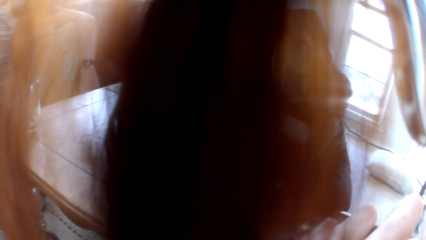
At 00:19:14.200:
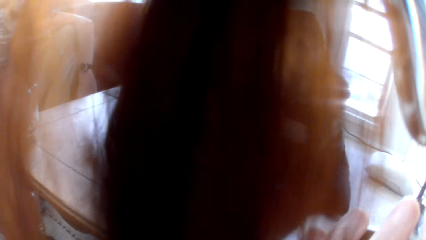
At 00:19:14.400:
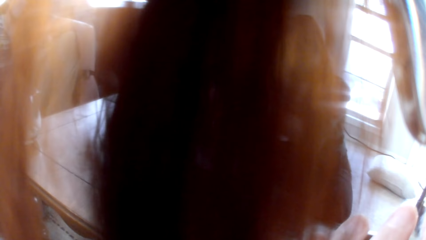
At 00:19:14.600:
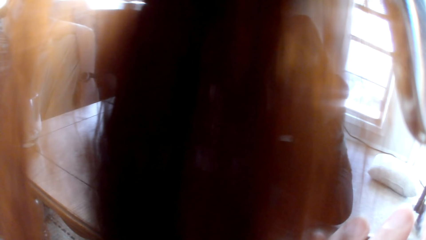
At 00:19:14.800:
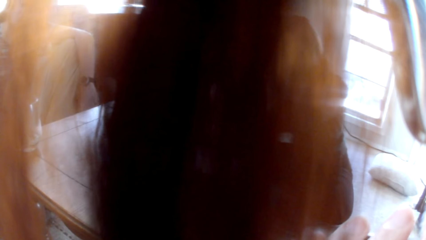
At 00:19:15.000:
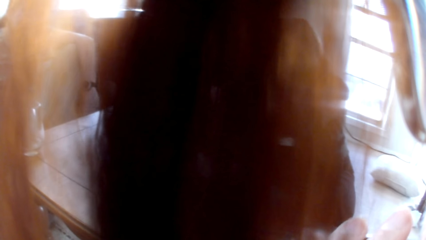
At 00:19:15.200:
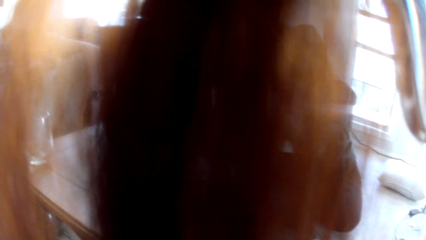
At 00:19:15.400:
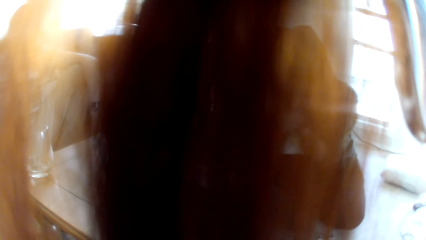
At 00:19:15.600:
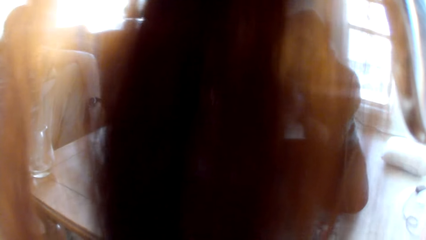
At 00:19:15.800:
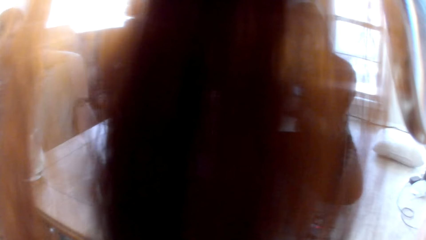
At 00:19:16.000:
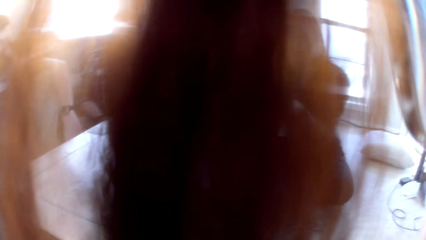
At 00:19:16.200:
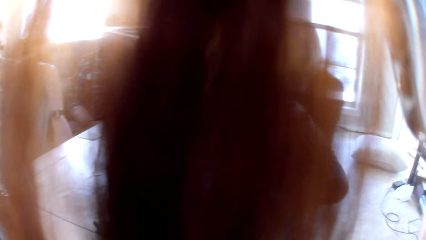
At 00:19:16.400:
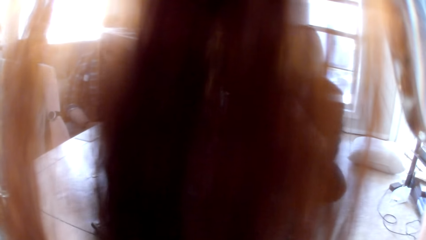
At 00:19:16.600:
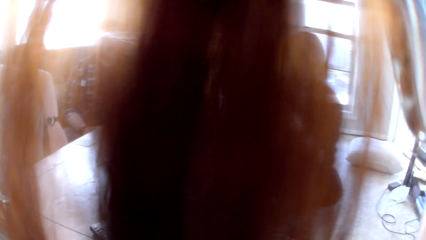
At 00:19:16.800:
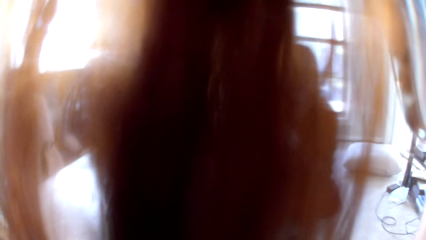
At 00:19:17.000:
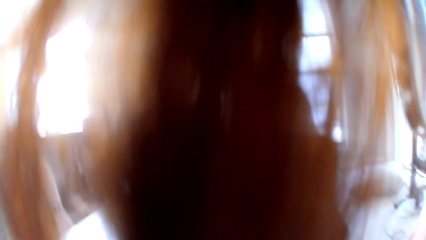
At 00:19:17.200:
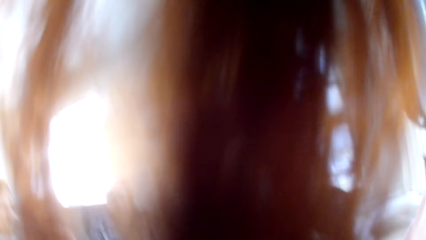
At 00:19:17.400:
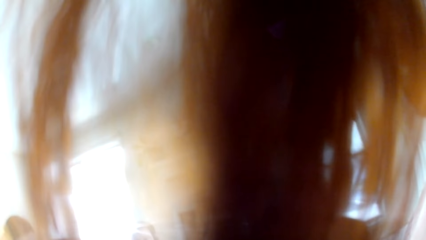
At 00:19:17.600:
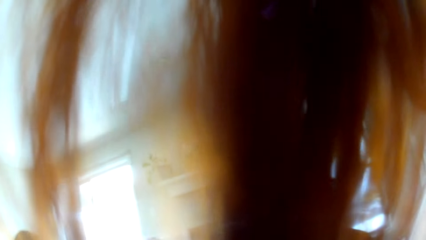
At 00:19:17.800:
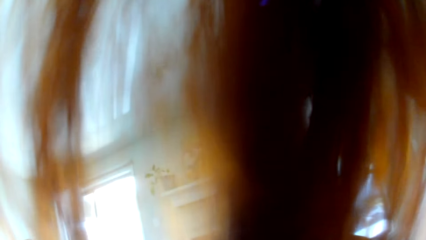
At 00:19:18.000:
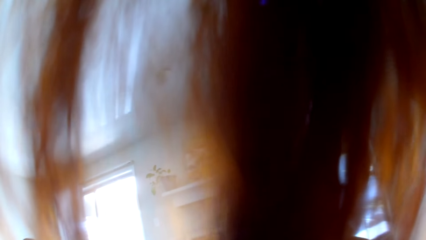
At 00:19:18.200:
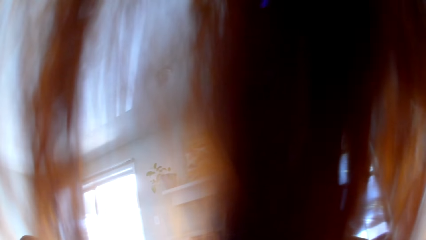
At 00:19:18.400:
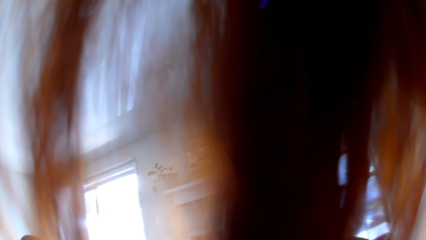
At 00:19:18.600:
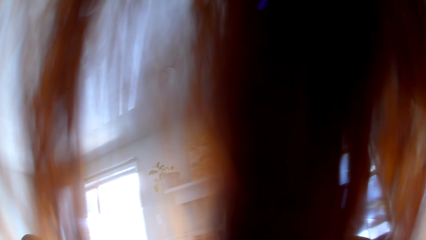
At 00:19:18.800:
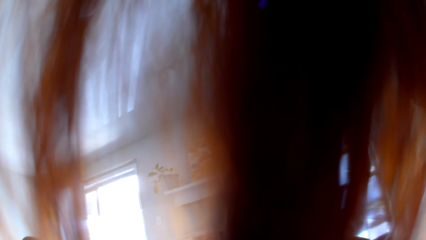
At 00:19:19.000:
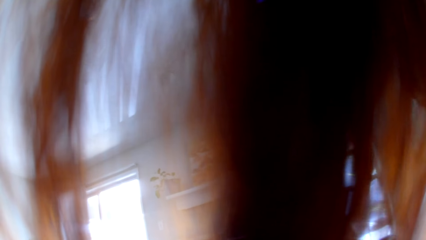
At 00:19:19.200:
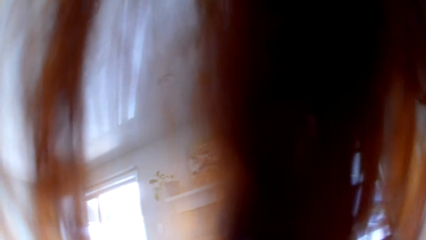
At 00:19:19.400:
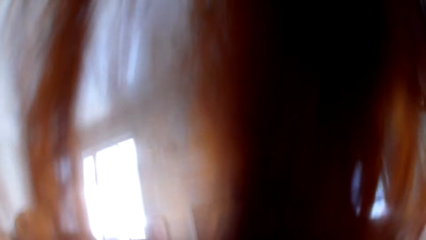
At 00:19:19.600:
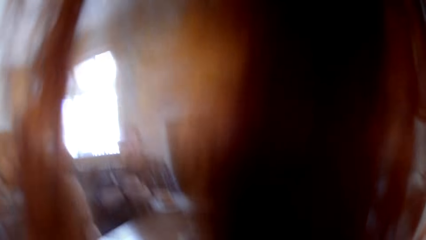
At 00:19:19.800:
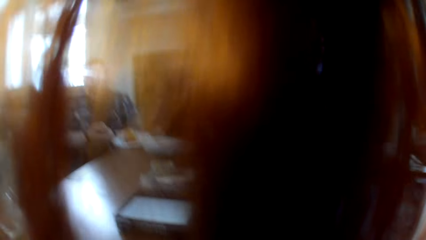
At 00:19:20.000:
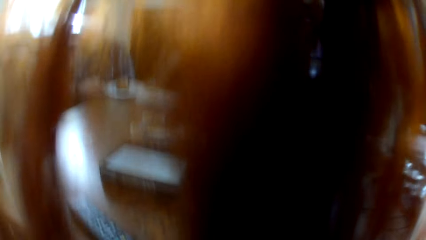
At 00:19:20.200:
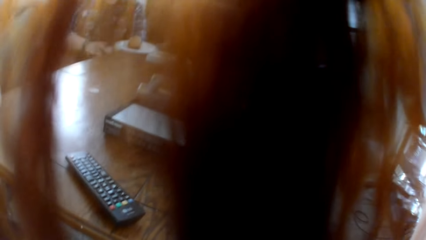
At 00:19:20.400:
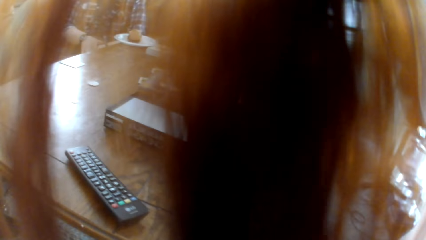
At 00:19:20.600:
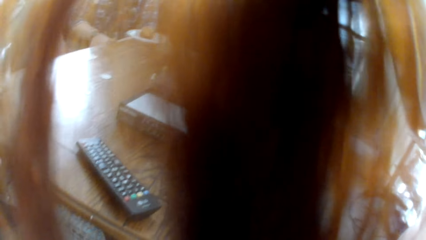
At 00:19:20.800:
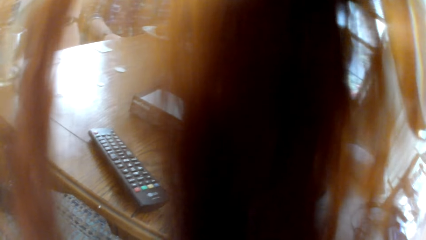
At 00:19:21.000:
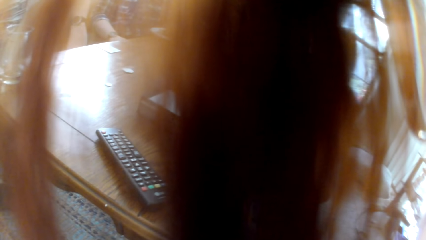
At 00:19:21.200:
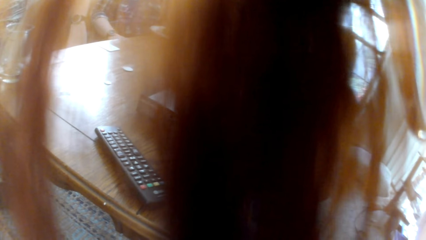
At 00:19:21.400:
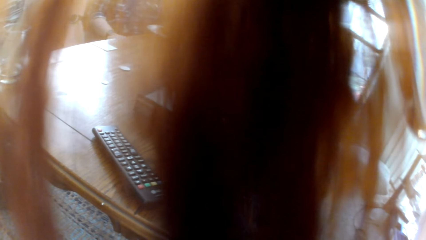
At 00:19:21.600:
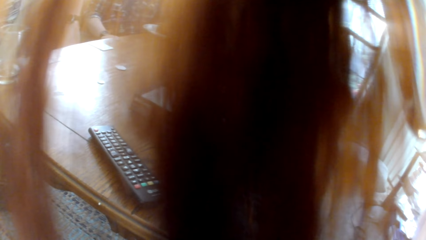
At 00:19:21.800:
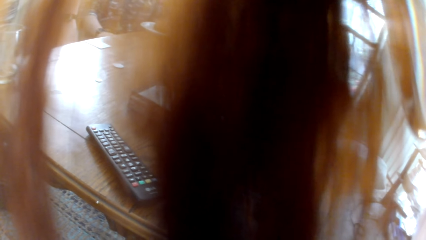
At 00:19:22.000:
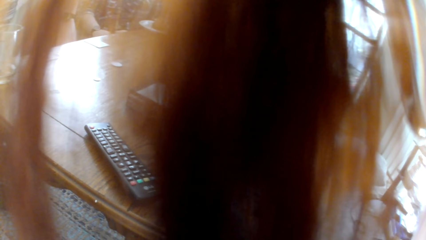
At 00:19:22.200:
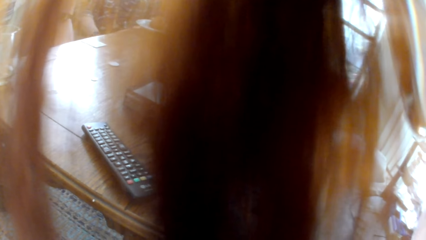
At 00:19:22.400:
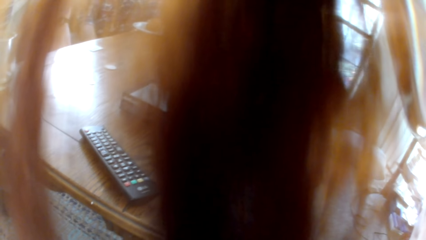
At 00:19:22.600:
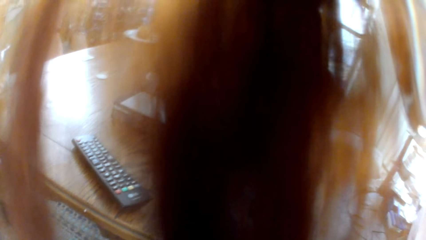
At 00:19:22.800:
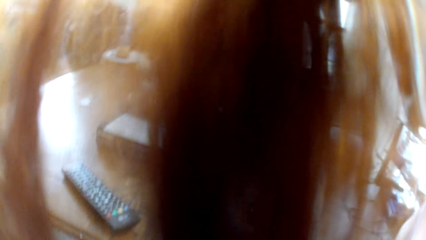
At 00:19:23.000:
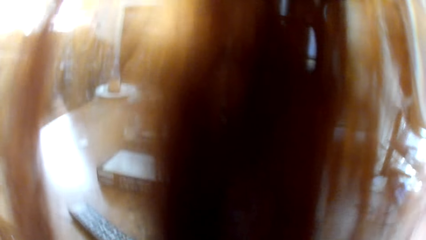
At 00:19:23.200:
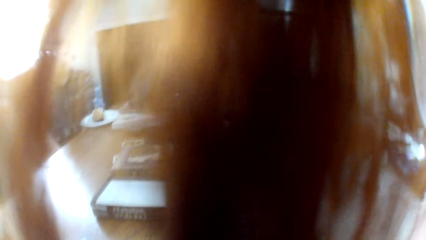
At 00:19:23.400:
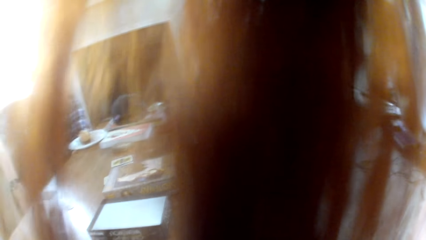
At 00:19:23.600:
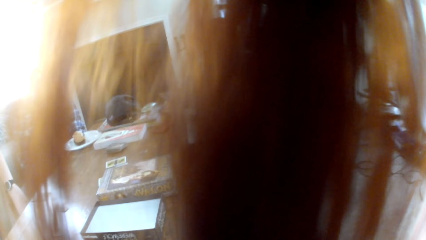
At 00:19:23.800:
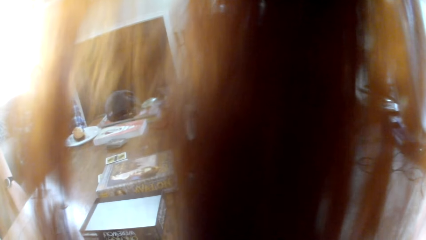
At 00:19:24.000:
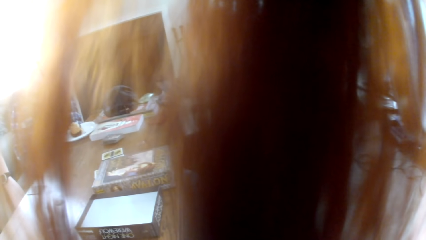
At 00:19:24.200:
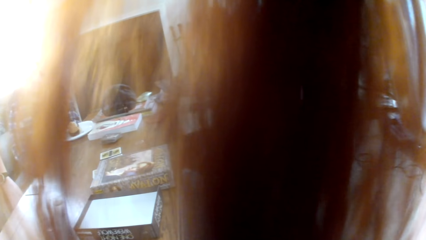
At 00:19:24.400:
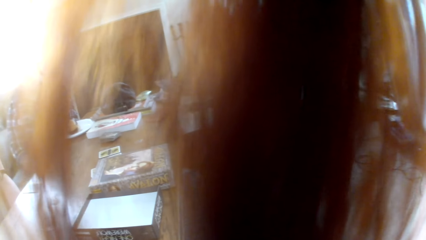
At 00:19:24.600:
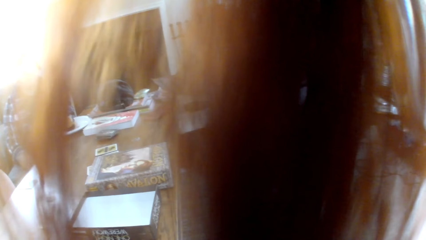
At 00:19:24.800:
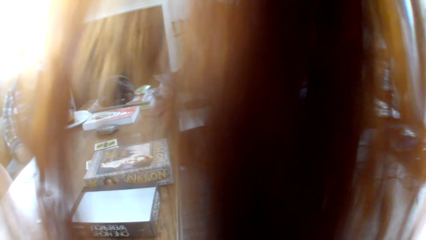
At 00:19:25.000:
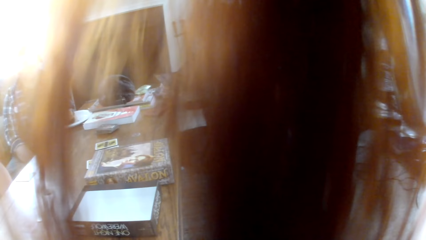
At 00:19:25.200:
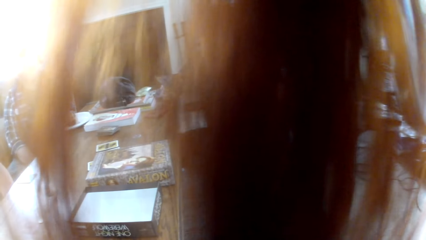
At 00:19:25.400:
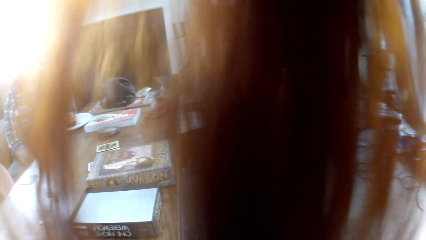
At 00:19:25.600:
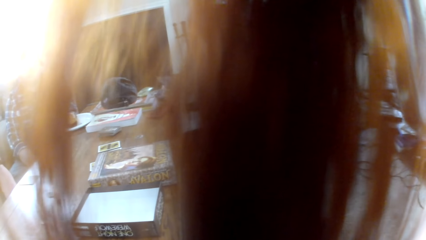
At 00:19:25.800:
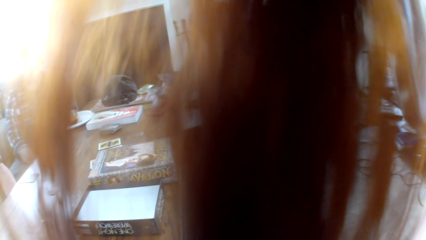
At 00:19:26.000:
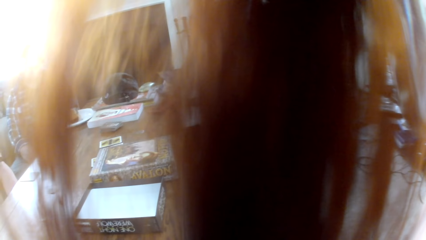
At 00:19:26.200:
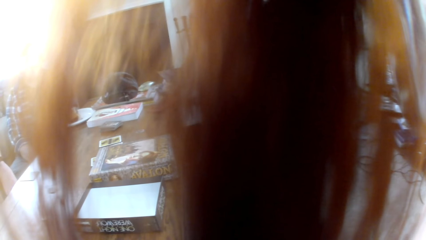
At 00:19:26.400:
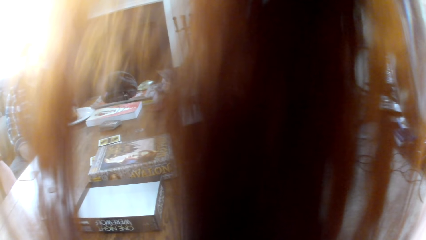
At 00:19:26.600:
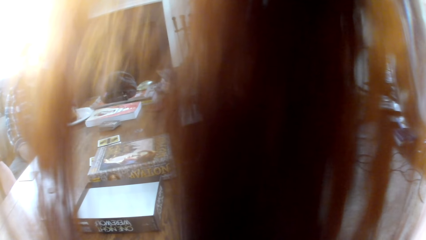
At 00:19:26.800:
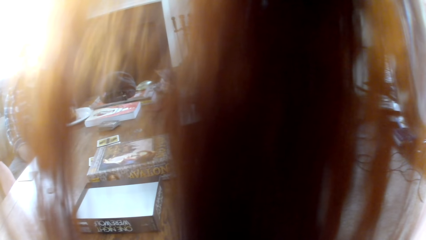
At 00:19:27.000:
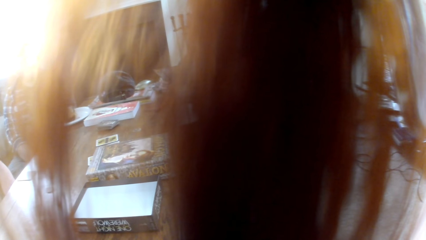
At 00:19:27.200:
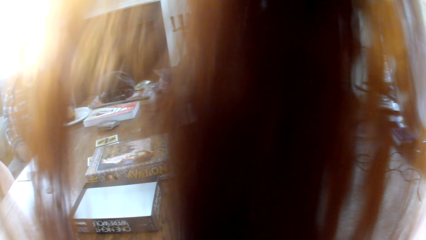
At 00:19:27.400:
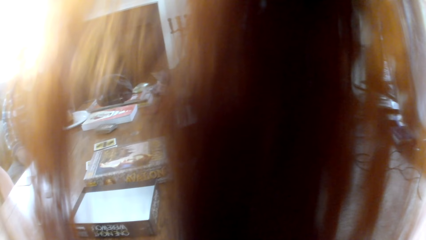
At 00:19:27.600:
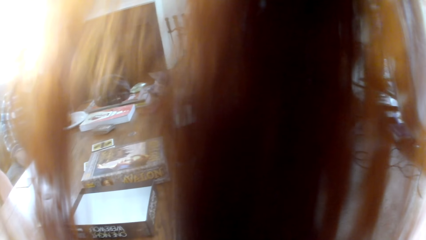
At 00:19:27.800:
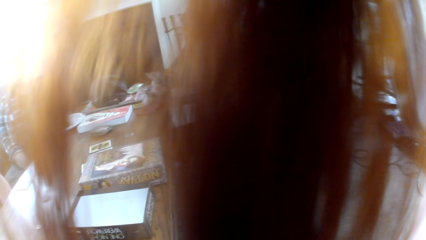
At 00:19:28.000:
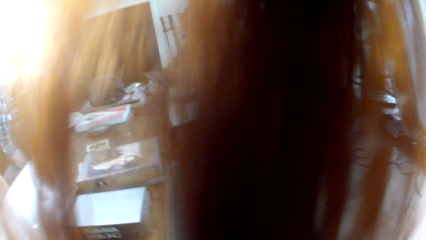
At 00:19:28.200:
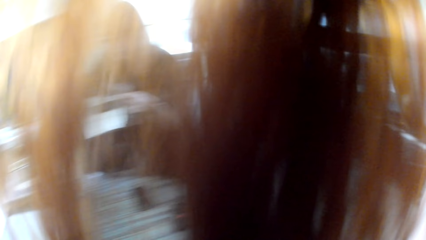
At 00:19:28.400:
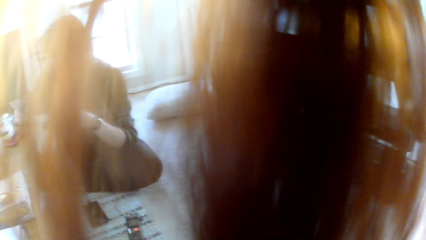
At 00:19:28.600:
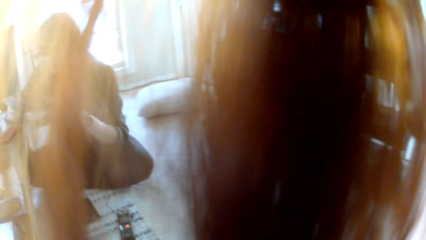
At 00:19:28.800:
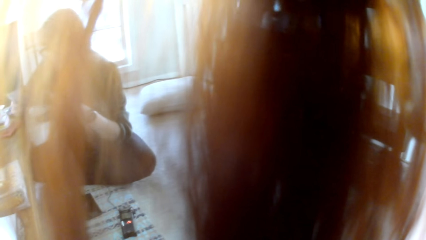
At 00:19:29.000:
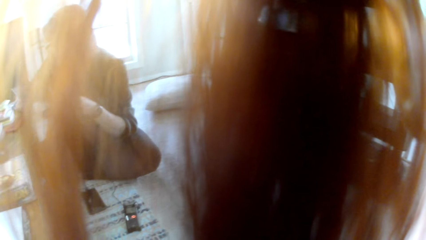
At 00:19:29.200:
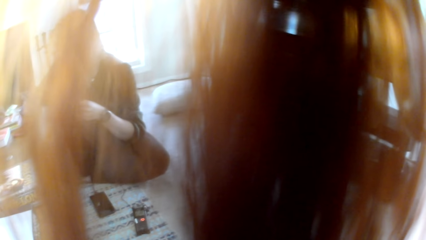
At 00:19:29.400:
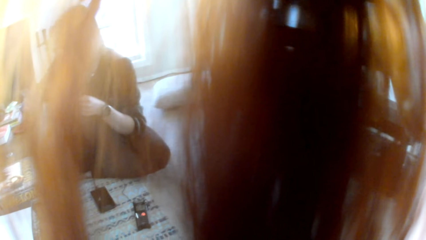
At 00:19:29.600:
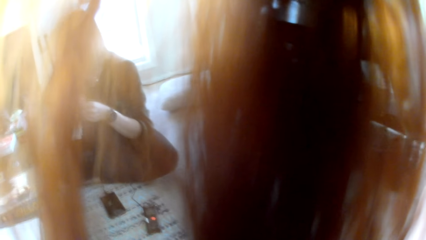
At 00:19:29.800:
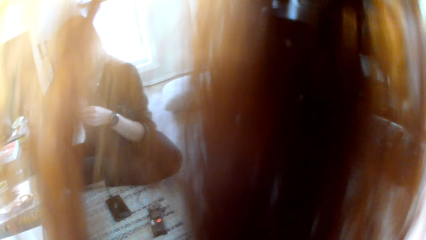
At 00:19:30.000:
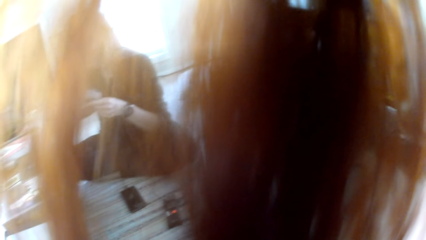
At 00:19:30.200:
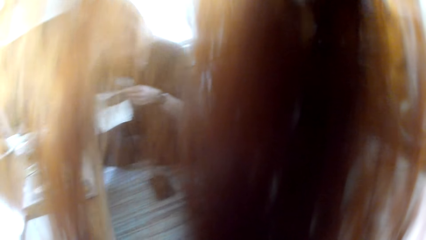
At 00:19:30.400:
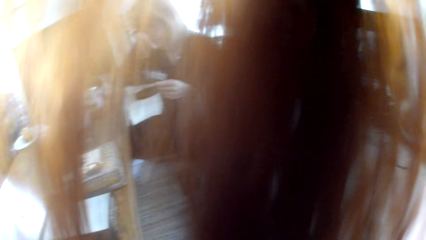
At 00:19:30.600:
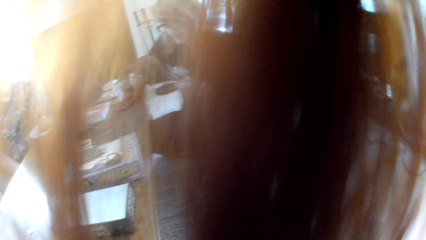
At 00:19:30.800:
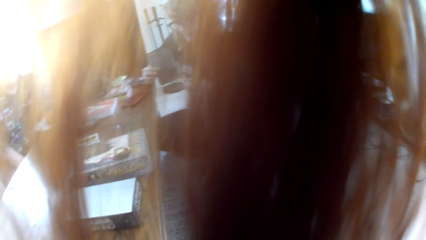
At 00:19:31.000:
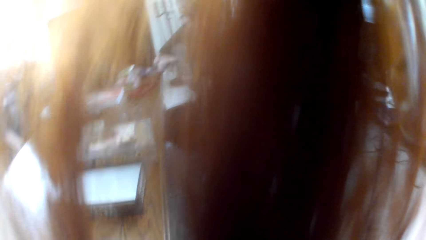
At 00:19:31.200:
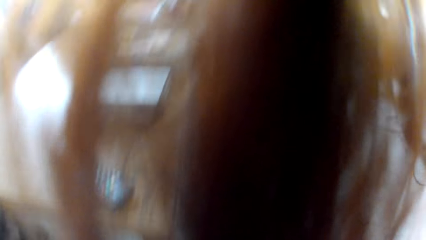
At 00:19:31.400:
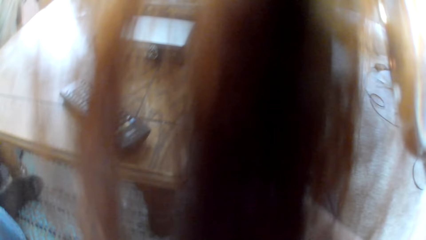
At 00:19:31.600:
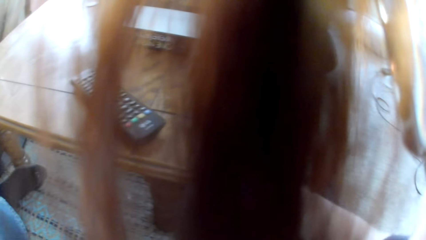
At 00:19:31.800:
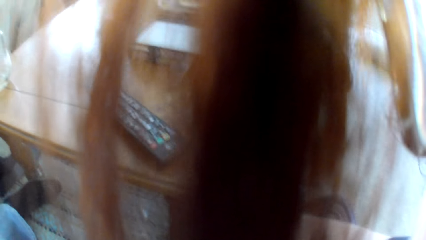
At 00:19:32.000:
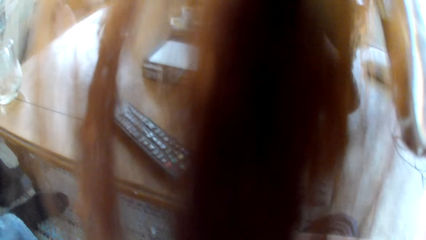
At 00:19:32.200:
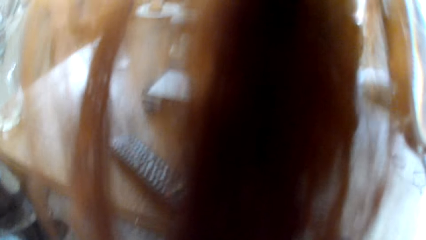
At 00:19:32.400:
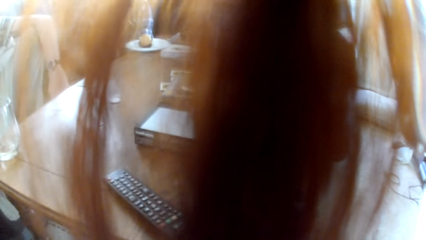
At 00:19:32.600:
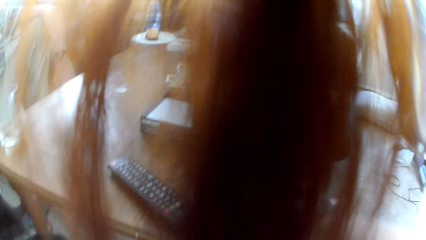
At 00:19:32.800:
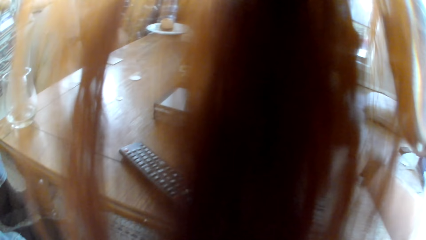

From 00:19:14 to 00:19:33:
The camera wearer uses a phone. They look around. A woman checks the book.
